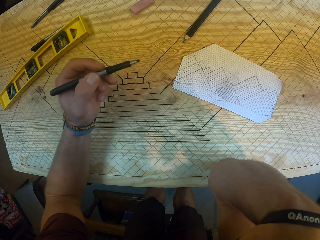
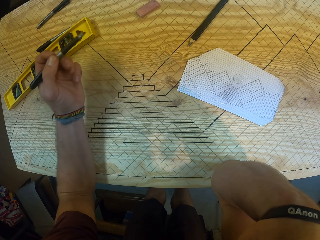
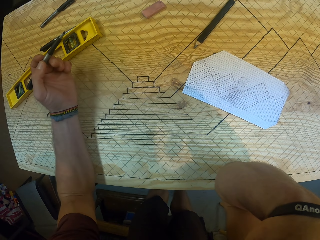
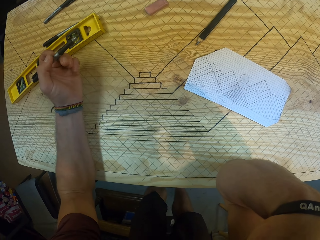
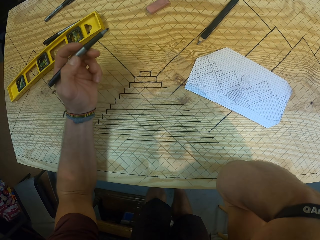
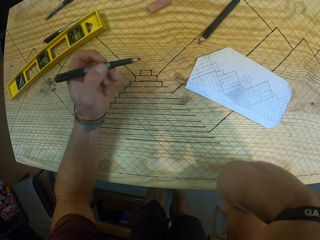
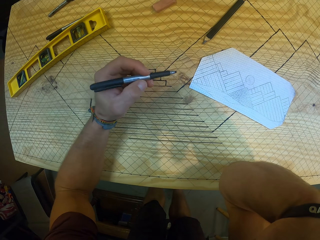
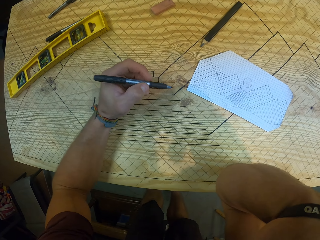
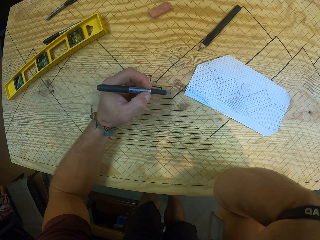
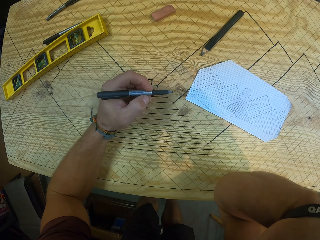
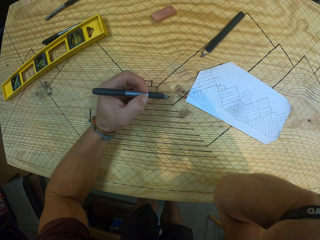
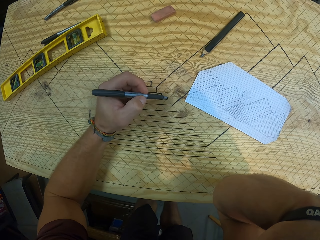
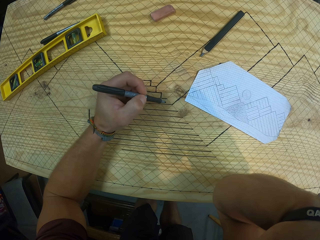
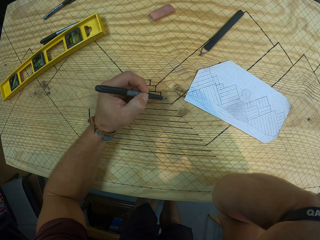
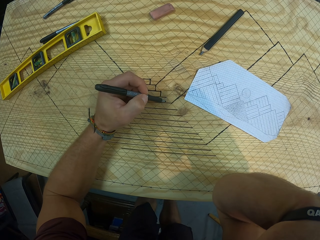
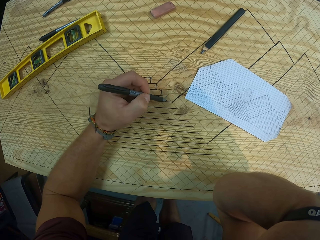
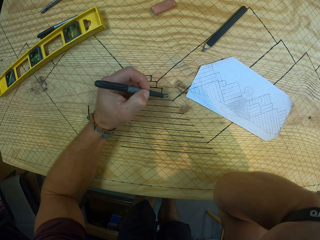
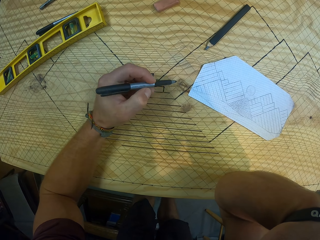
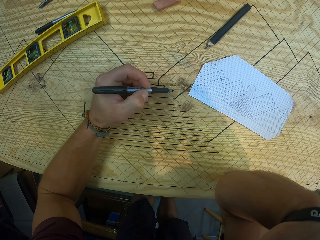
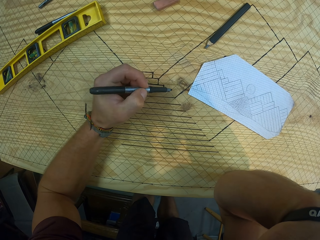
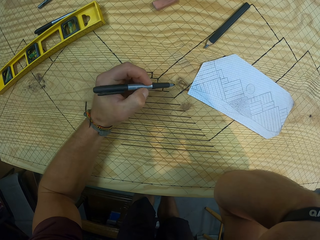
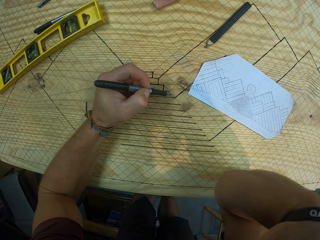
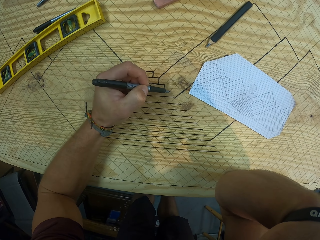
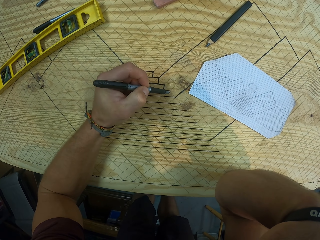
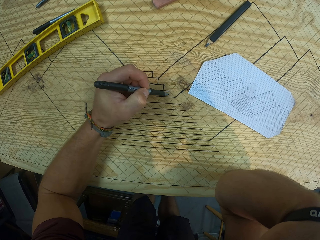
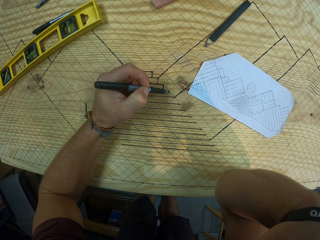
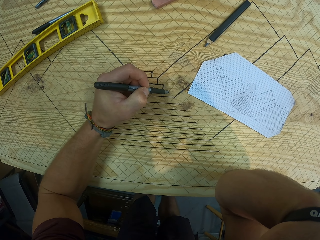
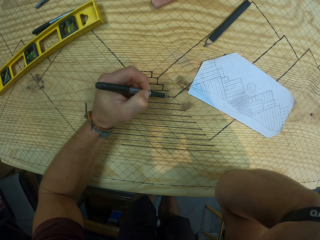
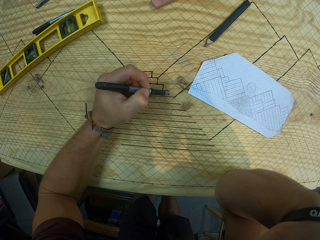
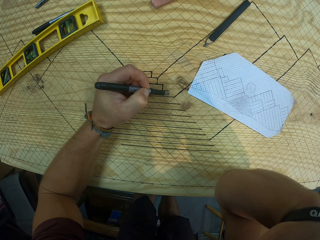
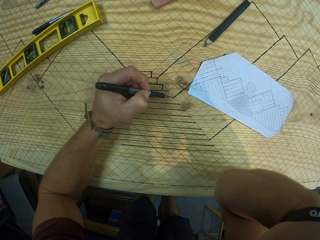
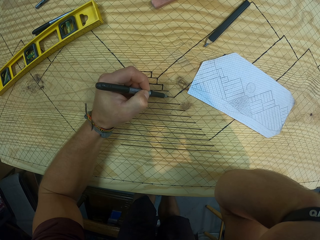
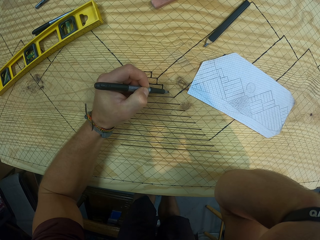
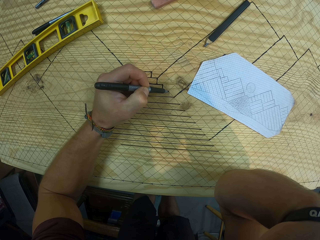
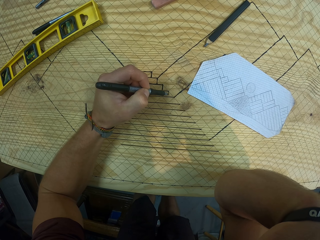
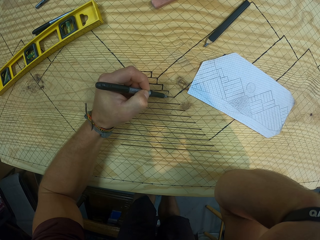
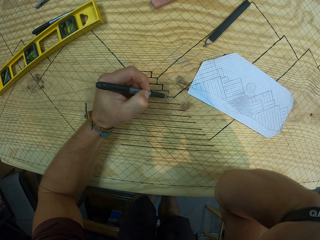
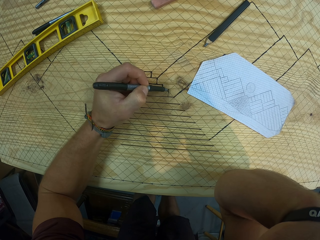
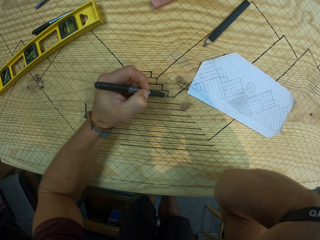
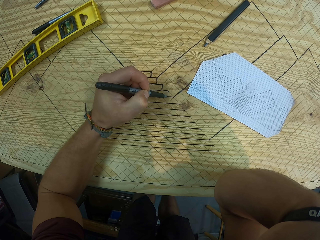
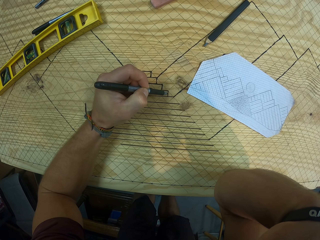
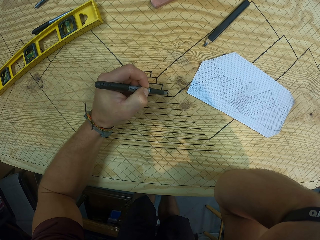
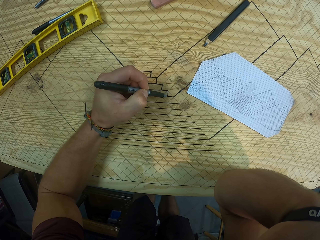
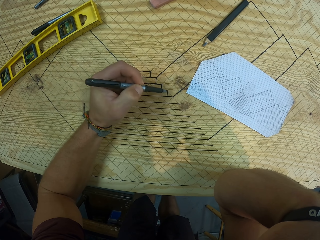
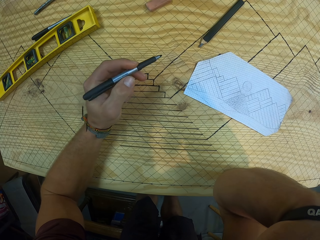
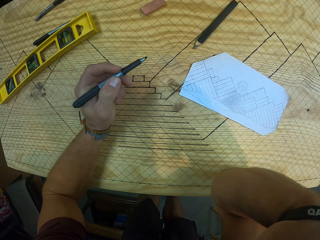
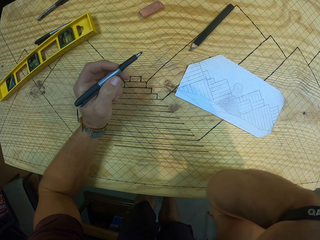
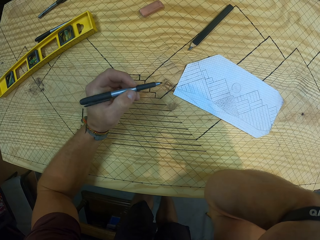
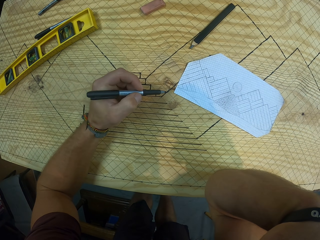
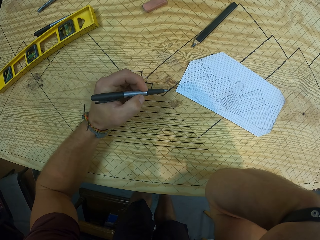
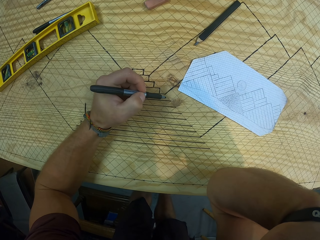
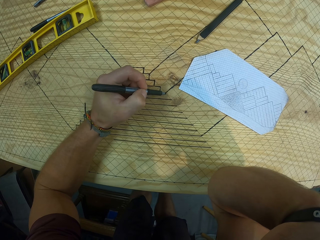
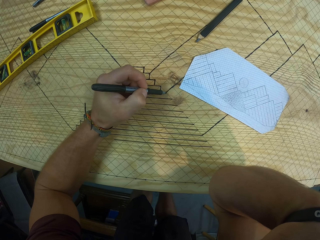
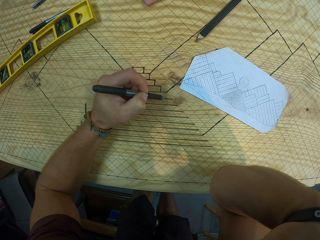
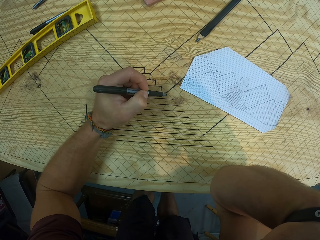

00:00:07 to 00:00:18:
The camera wearer moves the pen. He draws on the gridded board with the pen in his left hand.

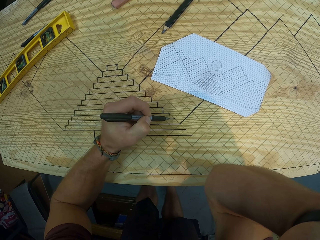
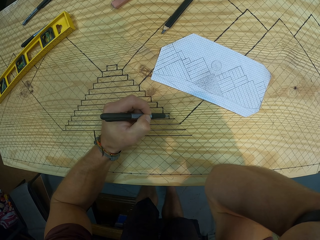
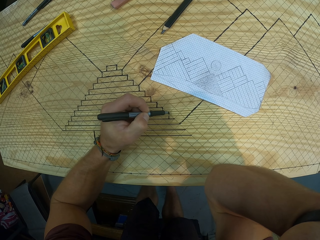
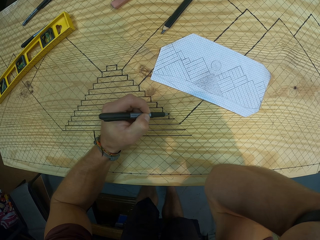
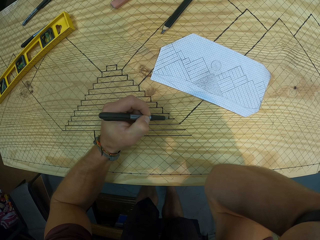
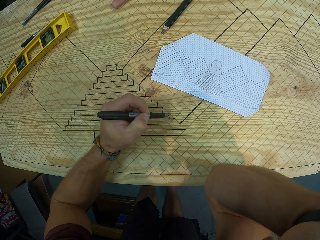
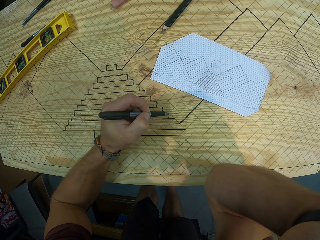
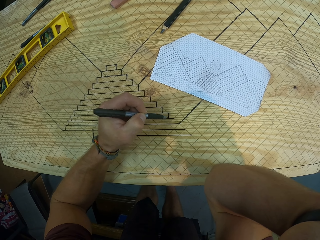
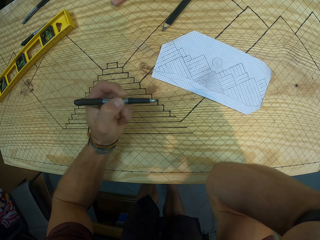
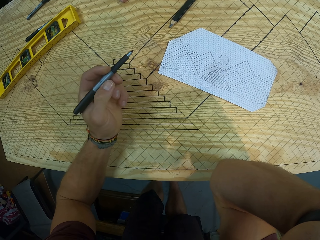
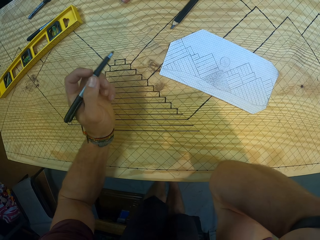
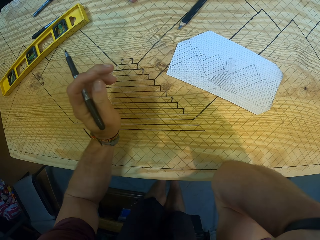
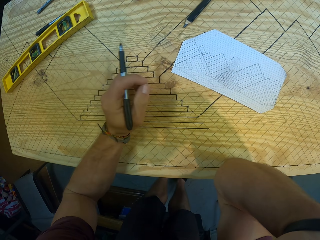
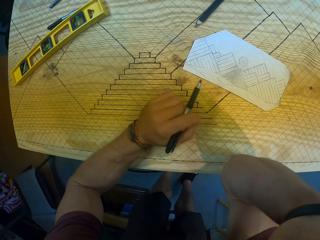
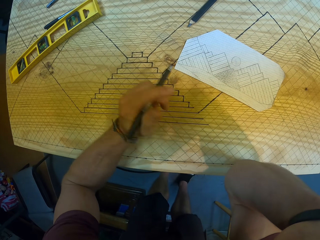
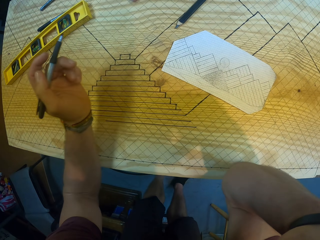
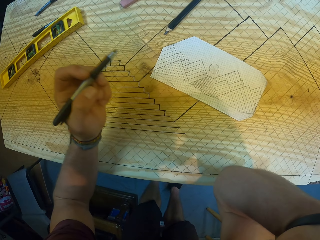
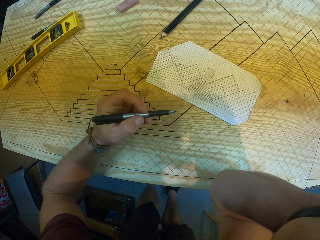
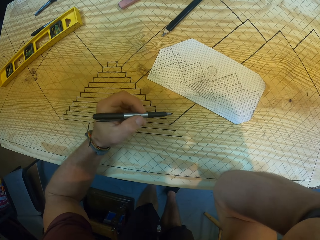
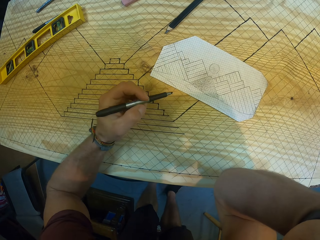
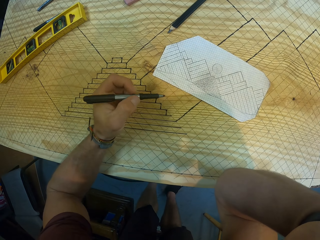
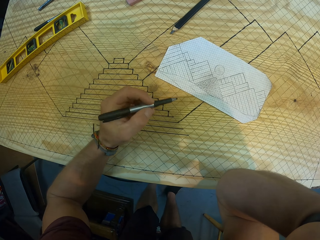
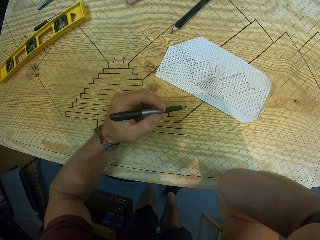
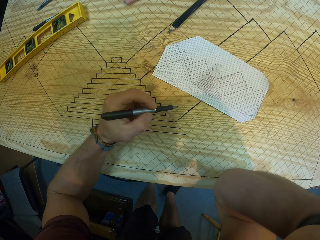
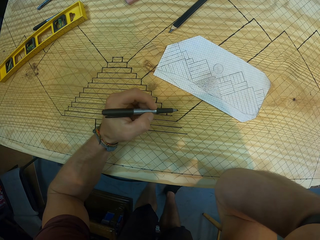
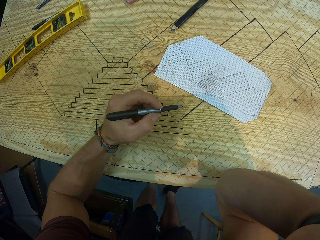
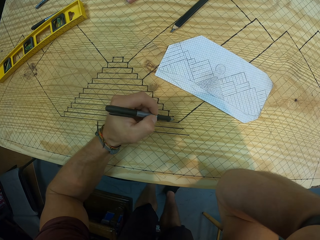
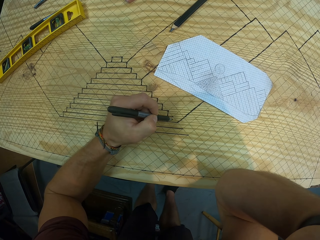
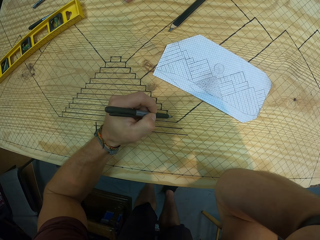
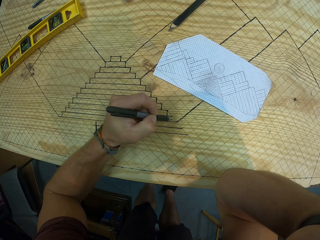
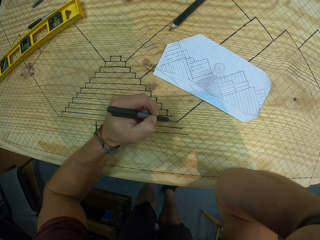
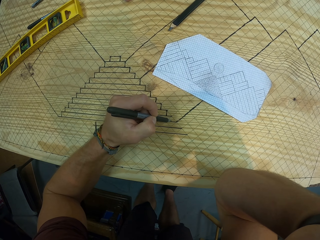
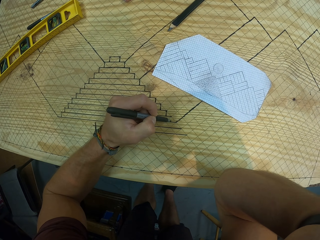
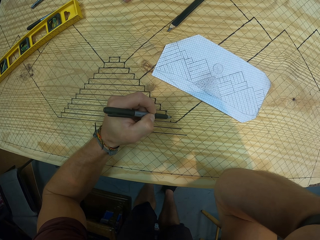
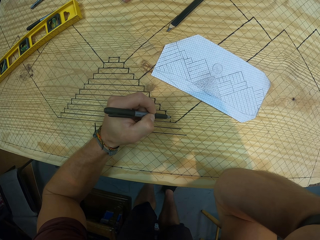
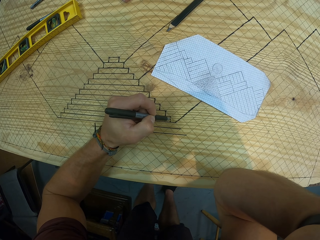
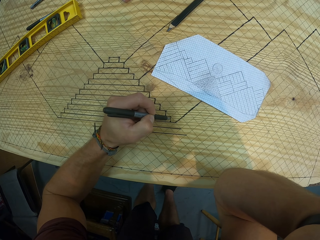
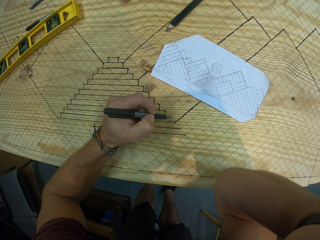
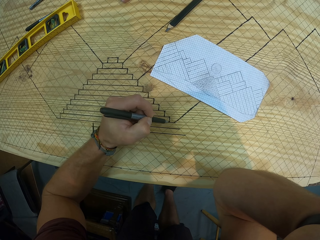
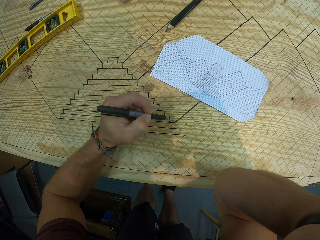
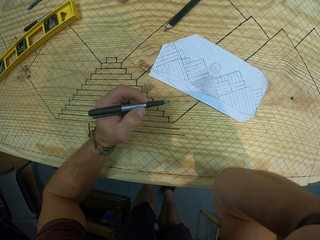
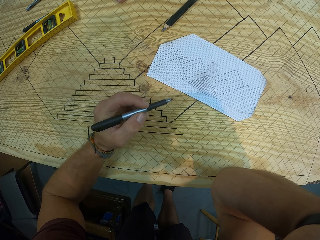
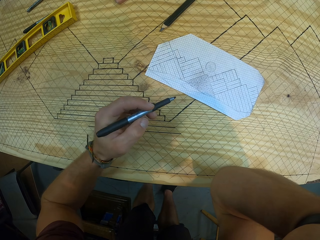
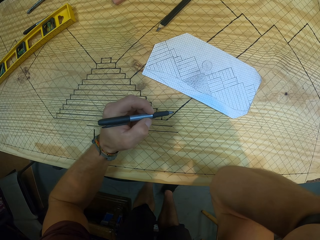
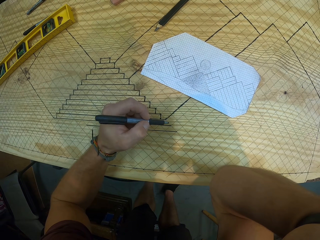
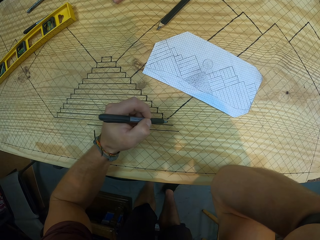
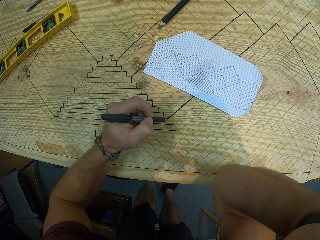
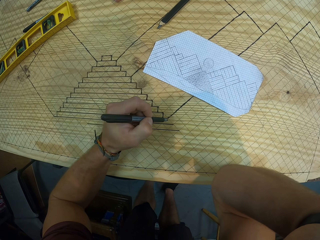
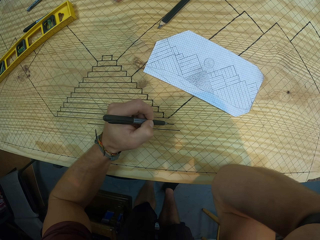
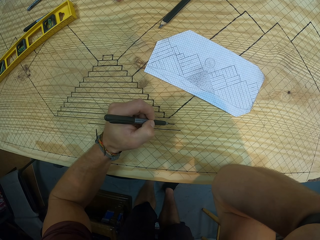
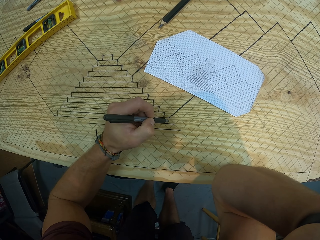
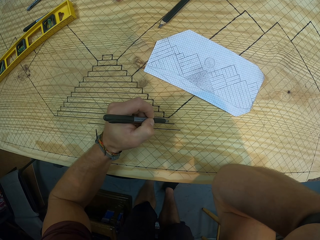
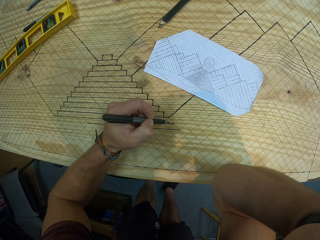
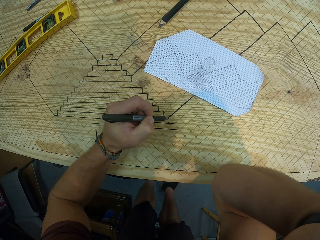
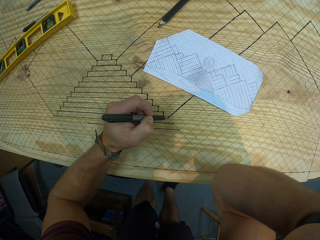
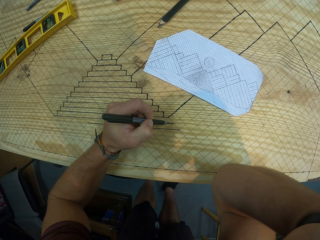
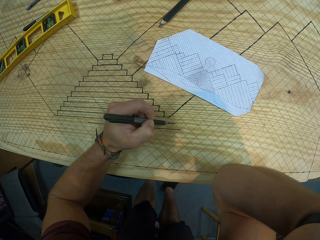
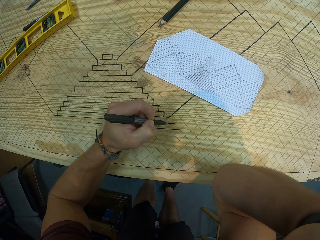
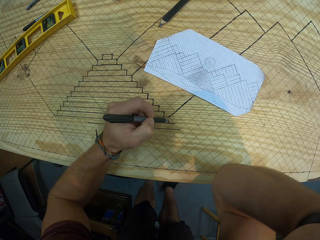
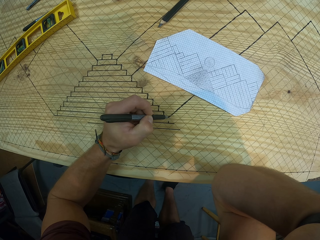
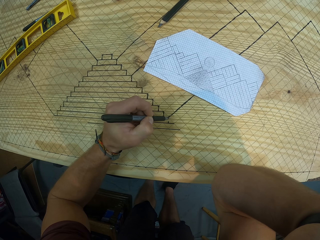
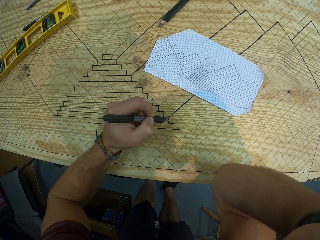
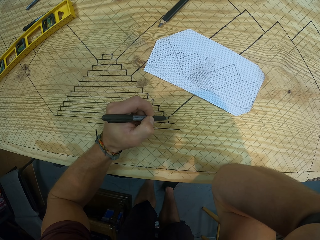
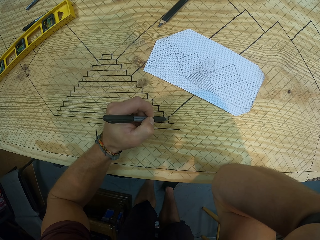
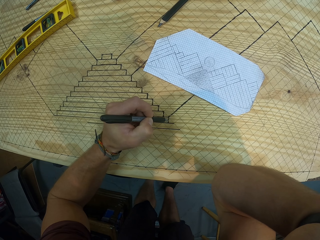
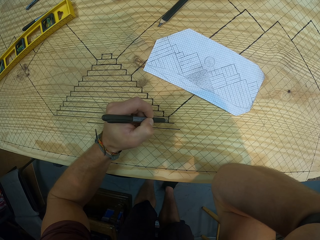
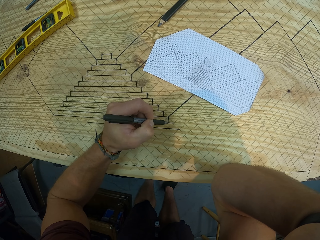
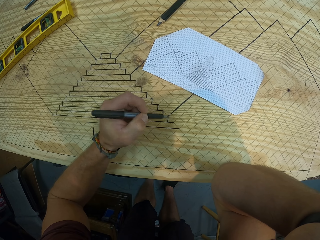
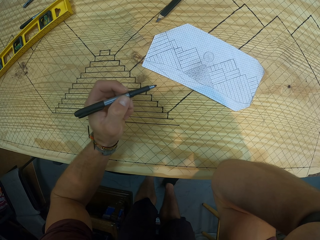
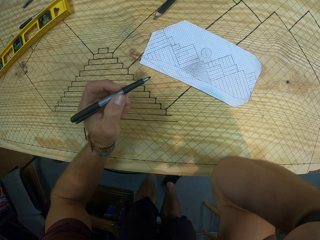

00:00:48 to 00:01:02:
The camera wearer moves his hand. He draws on the board.
